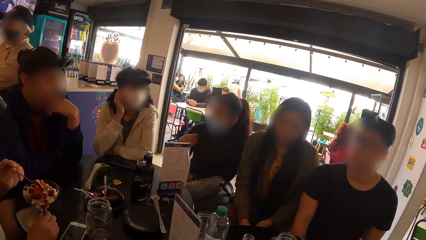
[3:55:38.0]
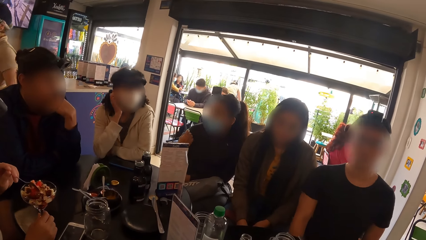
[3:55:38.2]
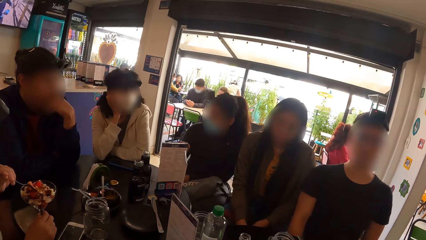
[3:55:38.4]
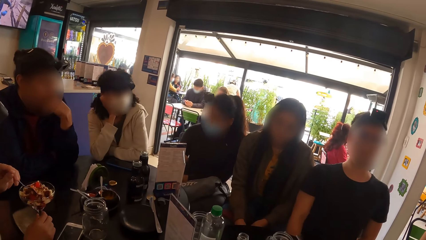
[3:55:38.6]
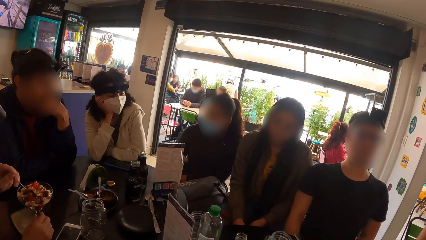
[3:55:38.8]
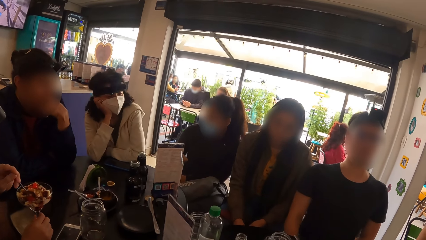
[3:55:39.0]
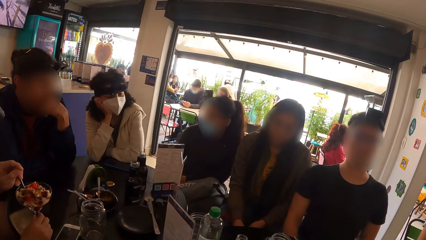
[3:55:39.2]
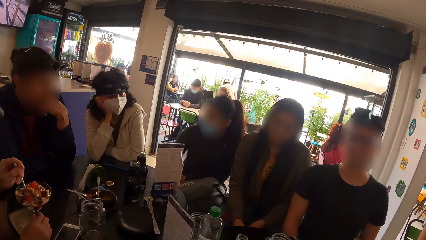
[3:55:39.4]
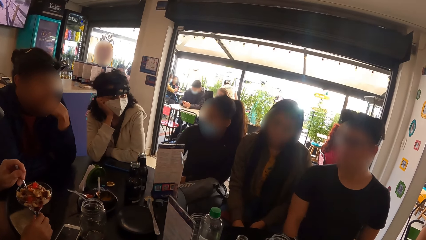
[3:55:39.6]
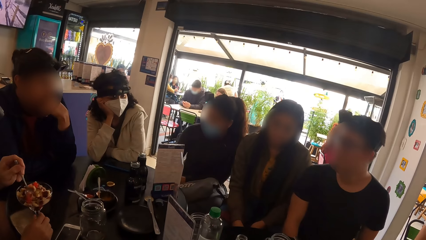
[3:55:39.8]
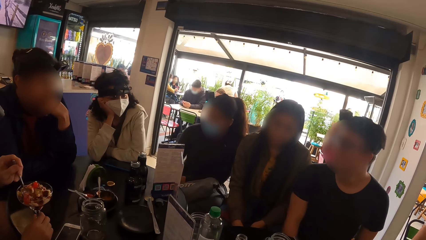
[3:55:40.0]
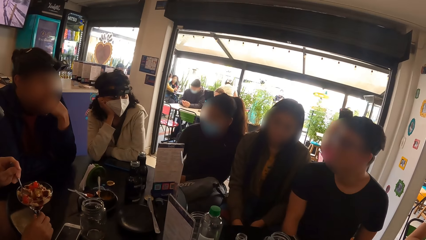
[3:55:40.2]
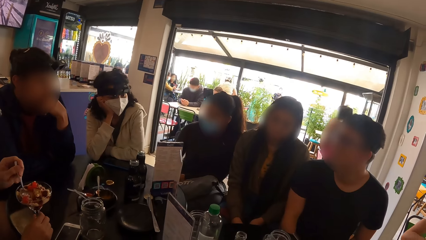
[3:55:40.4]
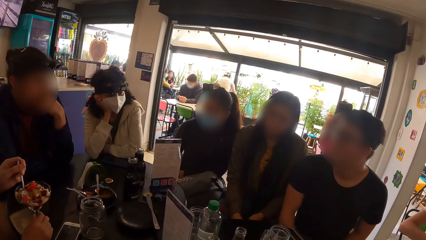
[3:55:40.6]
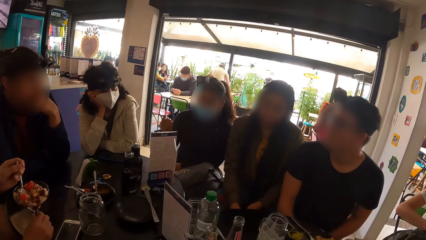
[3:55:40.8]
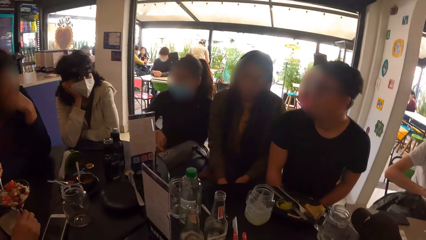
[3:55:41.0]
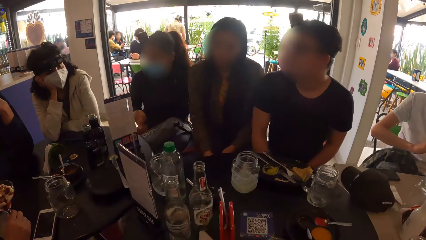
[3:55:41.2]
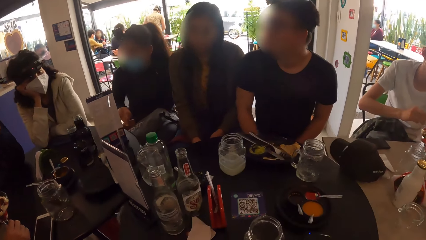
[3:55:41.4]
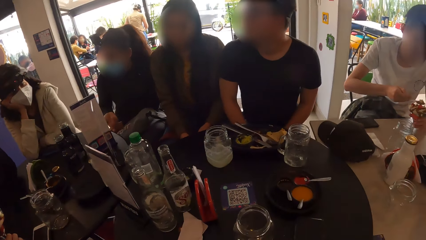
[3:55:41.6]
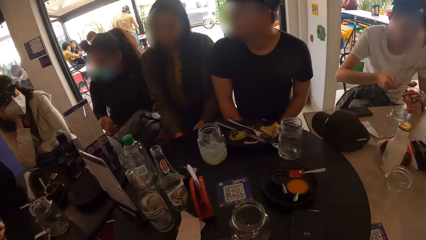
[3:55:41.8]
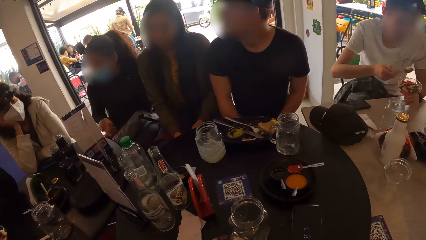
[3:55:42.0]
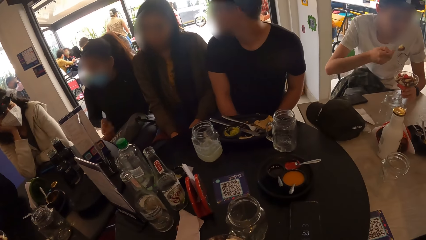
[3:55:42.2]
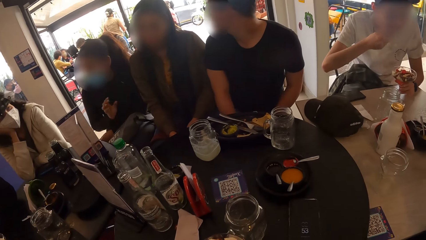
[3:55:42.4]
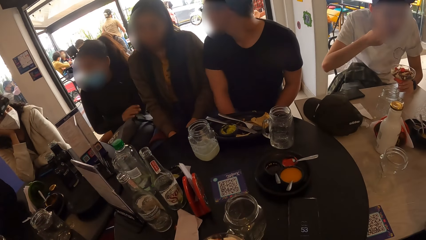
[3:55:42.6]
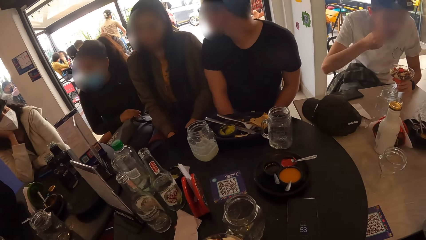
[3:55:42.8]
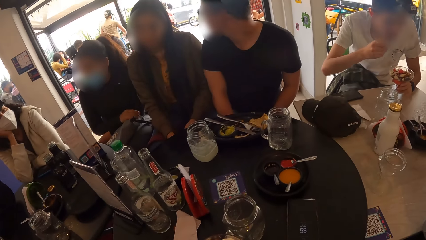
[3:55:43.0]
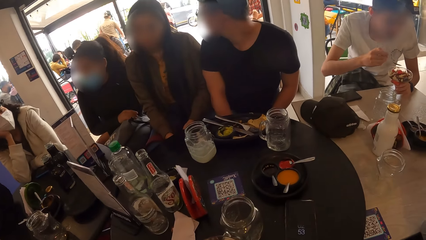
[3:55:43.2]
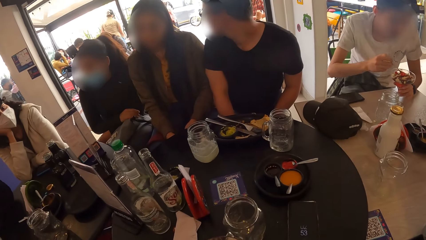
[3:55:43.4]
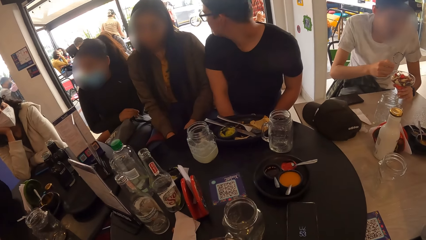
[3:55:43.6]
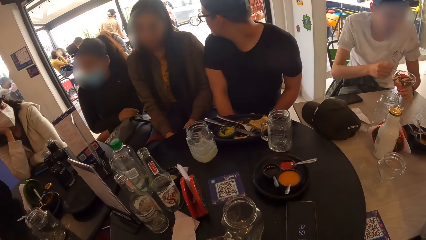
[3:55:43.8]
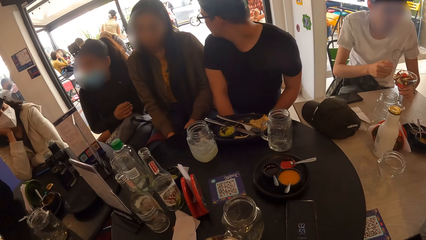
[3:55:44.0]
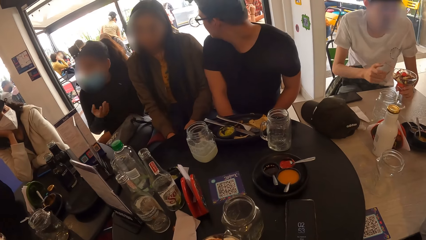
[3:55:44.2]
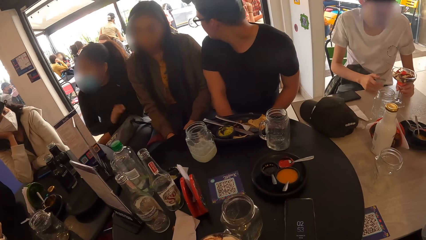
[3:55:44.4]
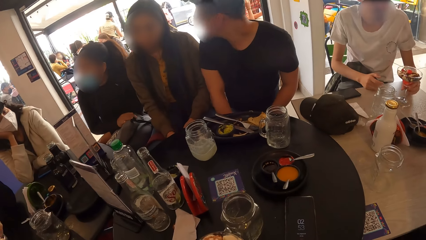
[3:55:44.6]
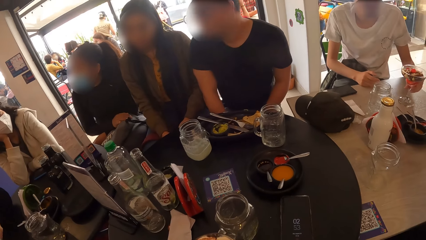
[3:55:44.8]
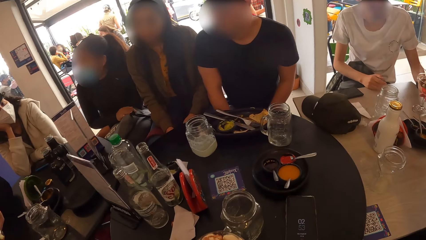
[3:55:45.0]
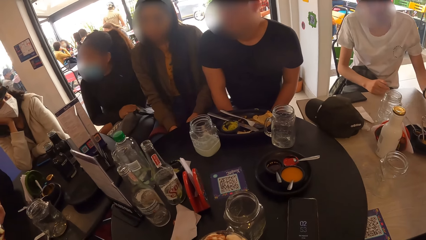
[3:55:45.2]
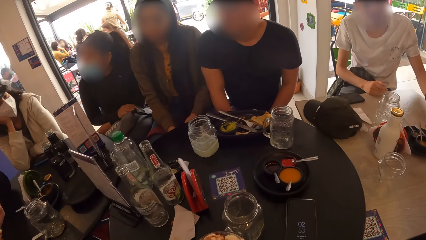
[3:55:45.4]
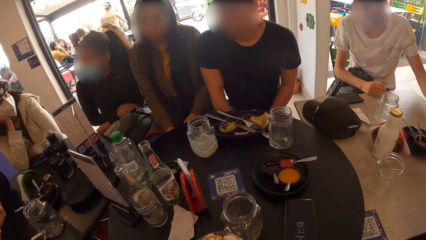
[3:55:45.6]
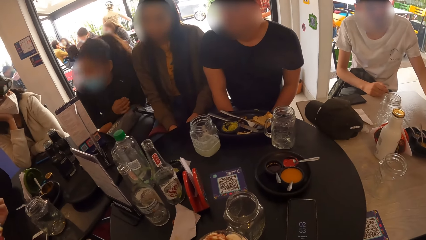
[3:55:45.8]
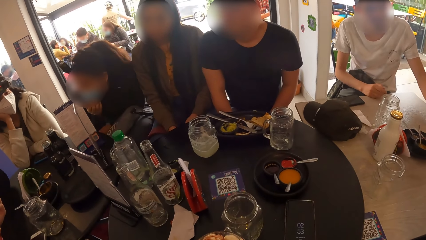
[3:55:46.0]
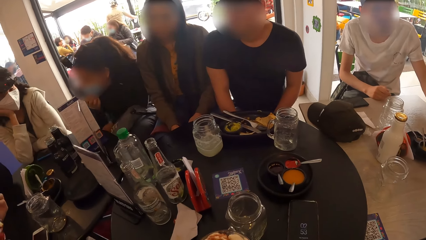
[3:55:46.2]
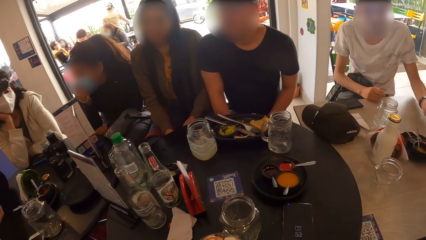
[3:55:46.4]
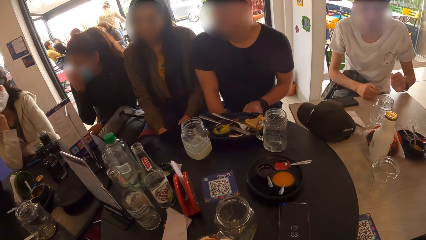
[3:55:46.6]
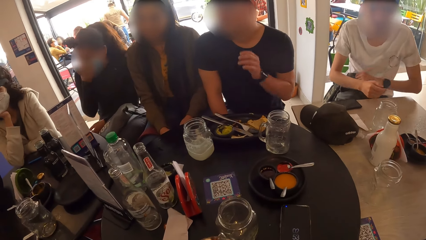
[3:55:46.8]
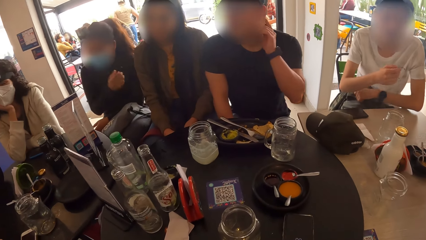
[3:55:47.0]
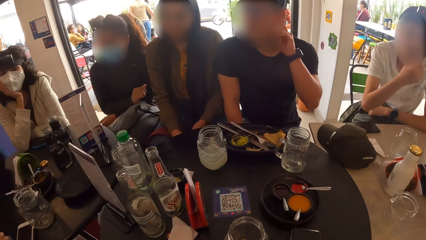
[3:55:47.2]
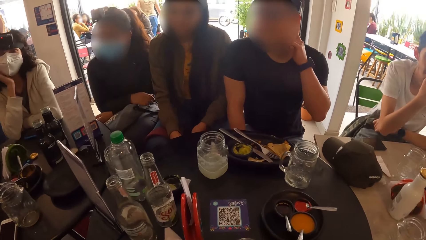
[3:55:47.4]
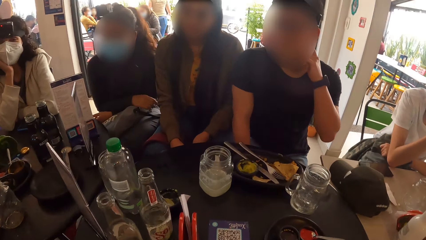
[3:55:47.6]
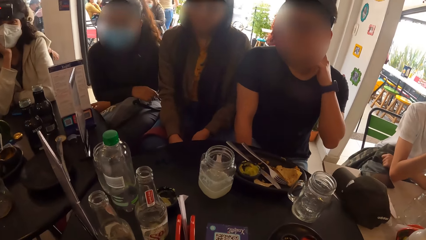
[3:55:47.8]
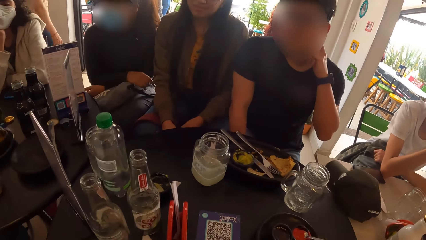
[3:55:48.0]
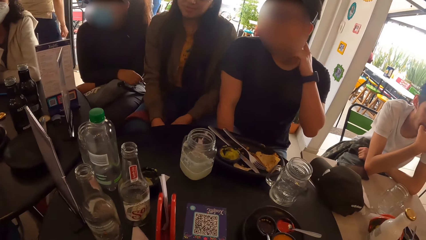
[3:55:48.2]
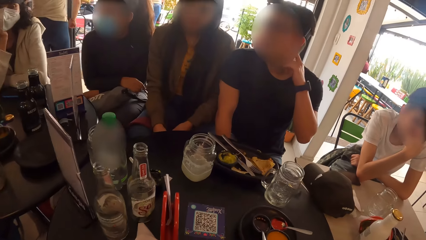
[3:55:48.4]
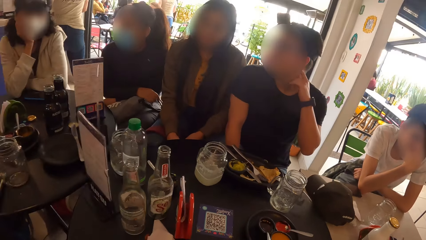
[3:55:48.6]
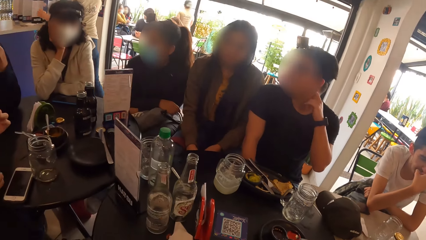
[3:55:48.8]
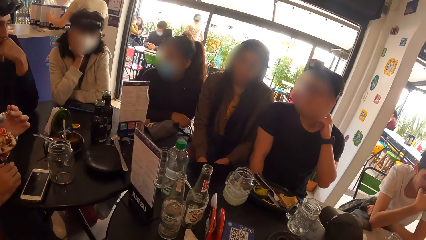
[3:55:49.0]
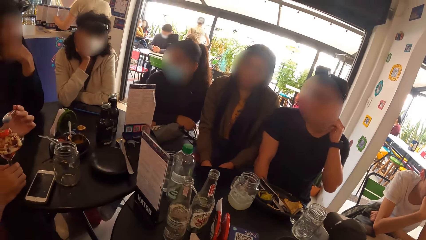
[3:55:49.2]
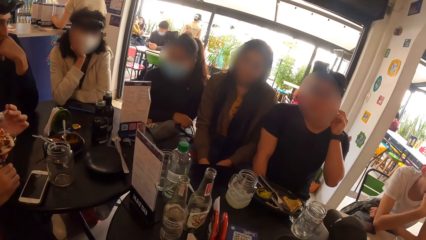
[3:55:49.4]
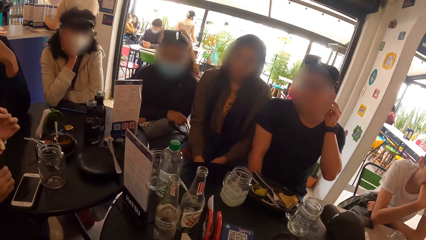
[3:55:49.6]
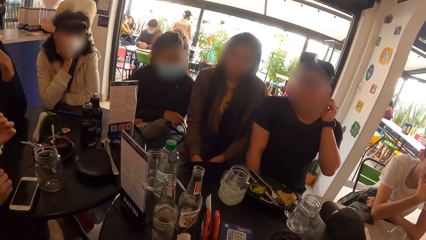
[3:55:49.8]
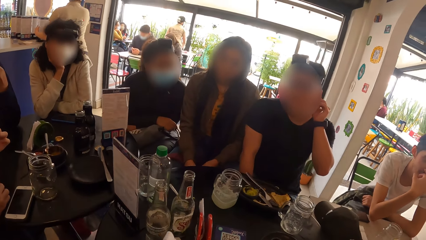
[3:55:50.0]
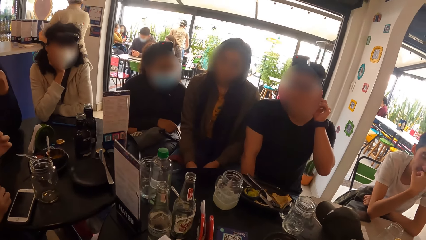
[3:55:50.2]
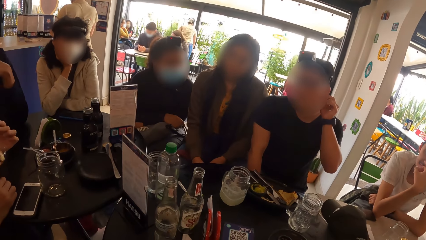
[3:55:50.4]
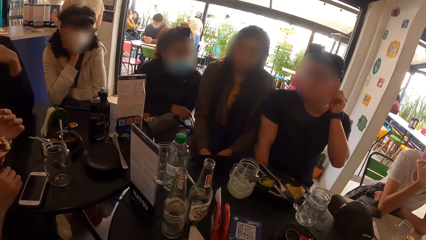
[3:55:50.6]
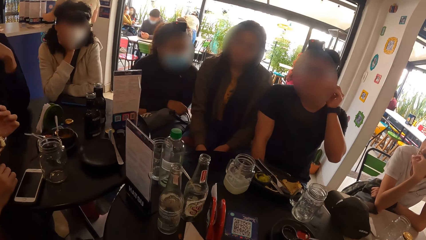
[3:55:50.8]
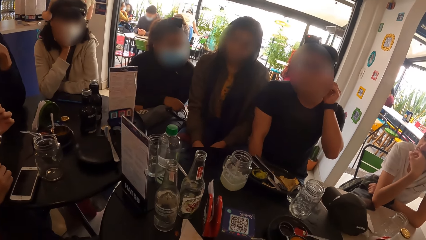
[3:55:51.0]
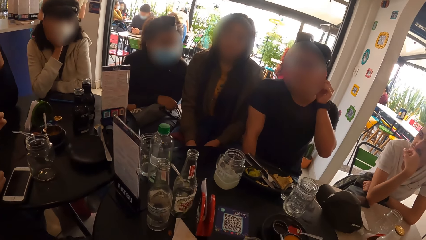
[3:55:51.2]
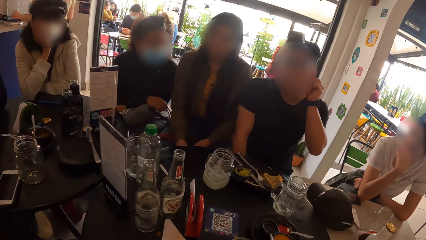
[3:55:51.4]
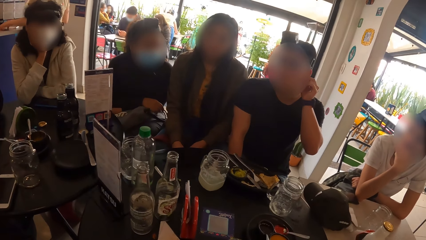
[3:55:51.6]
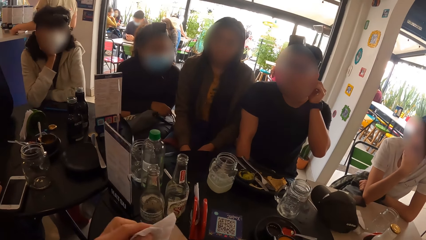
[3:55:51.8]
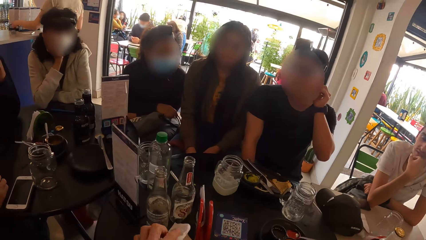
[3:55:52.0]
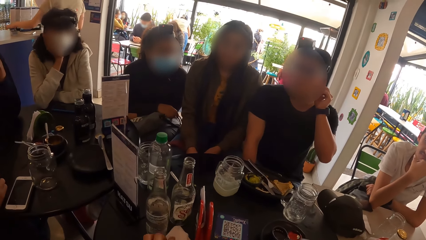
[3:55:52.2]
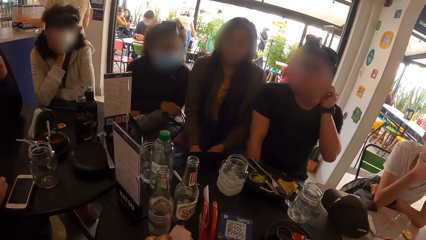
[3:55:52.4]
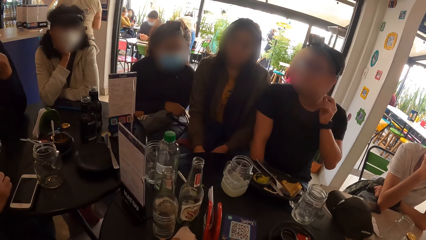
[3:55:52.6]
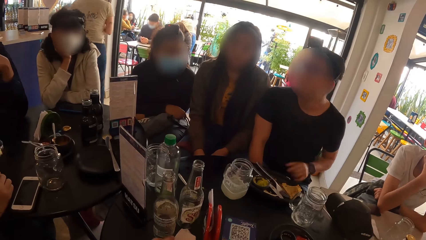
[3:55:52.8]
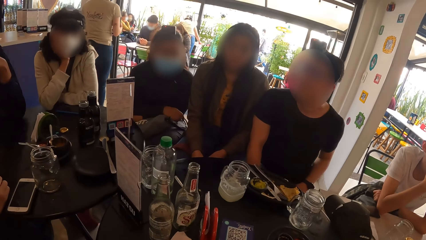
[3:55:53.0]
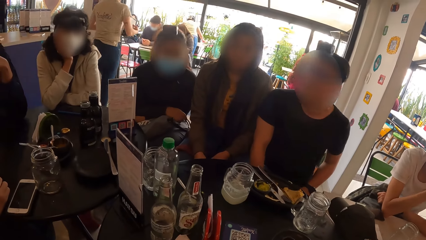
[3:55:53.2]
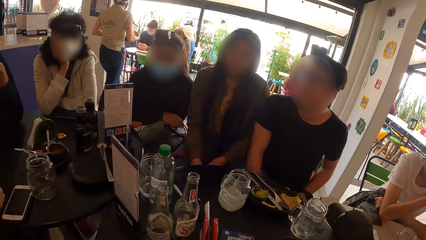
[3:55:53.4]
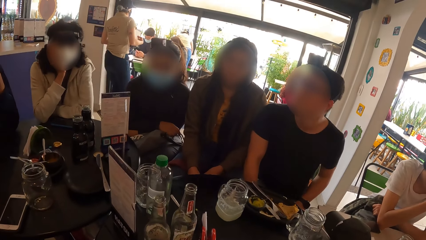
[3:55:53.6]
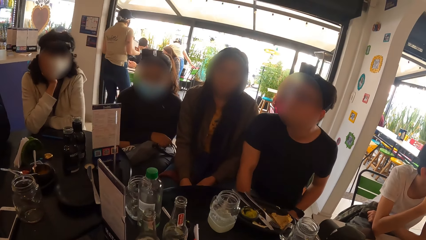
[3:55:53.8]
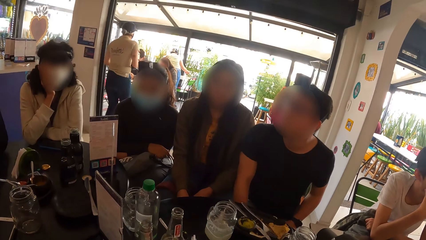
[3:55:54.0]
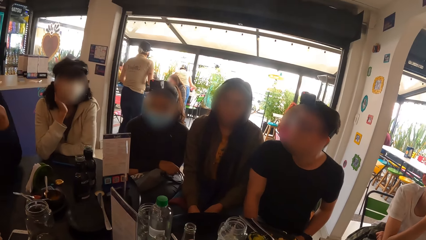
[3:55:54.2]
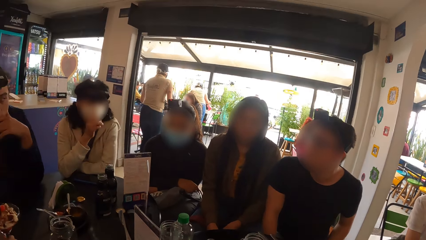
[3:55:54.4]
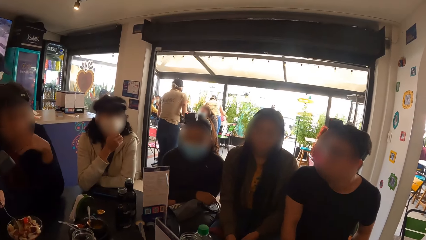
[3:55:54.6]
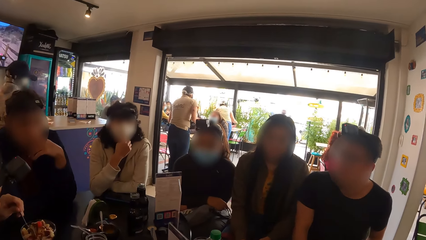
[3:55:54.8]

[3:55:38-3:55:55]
The third woman puts her head on her right hand. The second man eats from the sundae cup with a spoon in his right hand. The second man drops the spoon in the sundae cup with his right hand. The fourth woman gestures with her right hand. The second man drops his right hand on the table and moves the sundae cup on the table with his right hand. The fourth woman touches her face with her right hand. The fifth man touches his face with his left hand. The second man touches his face with his right hand and drops his left hand on the table.
